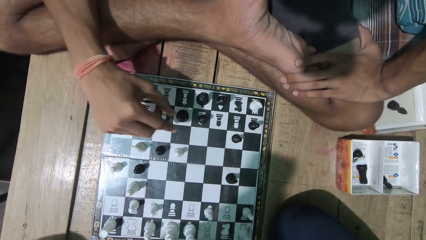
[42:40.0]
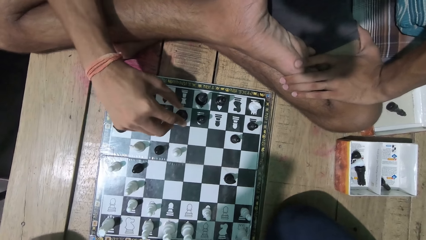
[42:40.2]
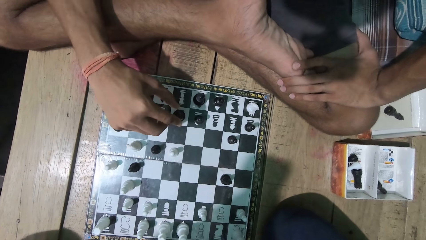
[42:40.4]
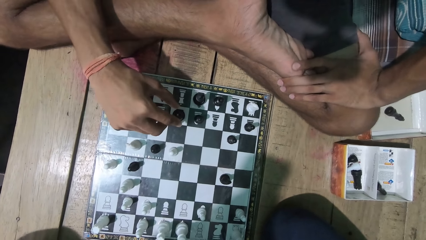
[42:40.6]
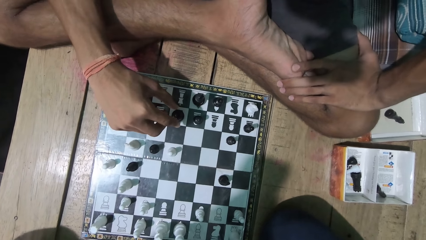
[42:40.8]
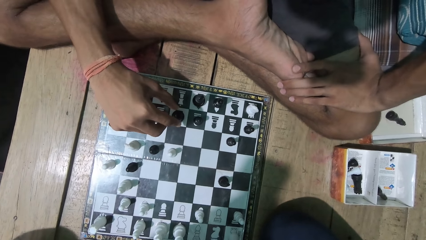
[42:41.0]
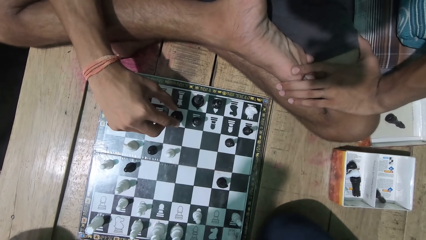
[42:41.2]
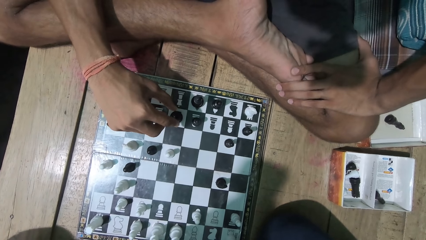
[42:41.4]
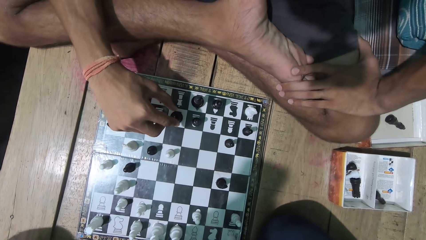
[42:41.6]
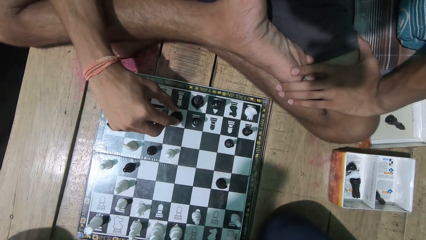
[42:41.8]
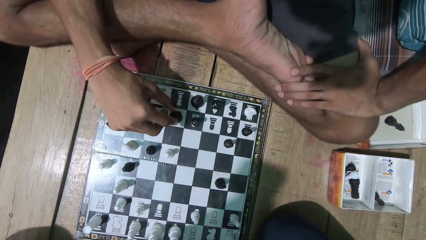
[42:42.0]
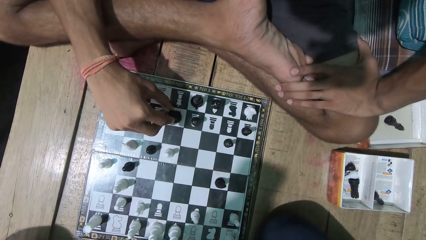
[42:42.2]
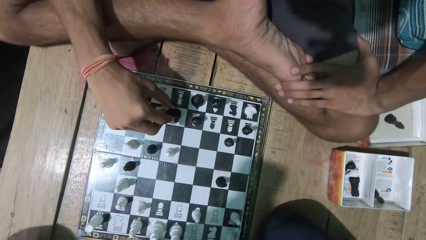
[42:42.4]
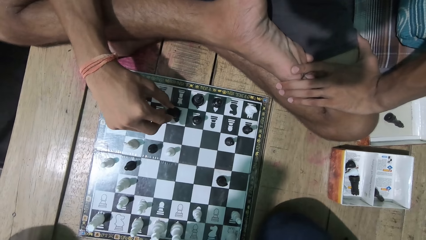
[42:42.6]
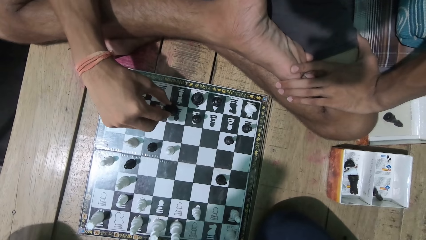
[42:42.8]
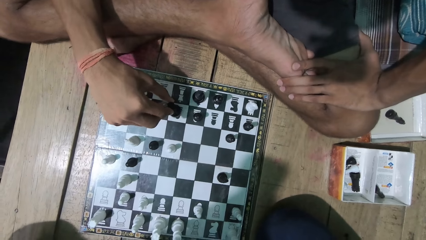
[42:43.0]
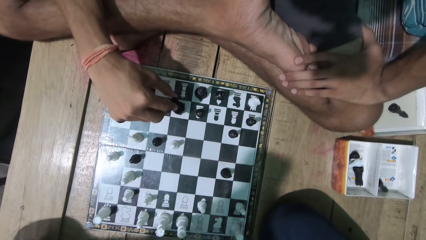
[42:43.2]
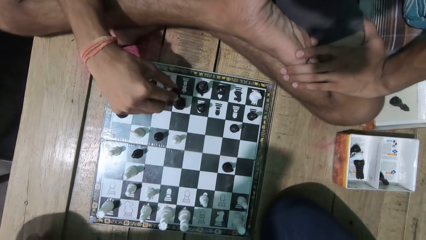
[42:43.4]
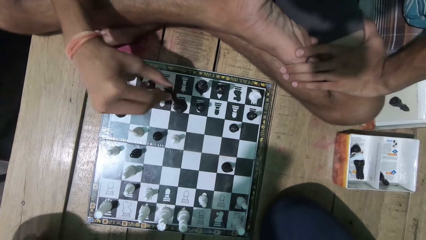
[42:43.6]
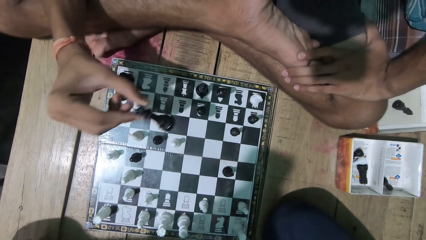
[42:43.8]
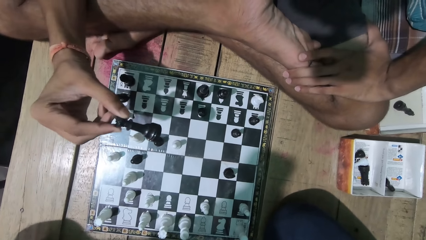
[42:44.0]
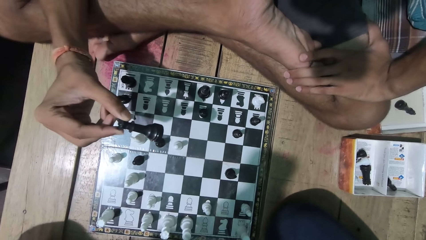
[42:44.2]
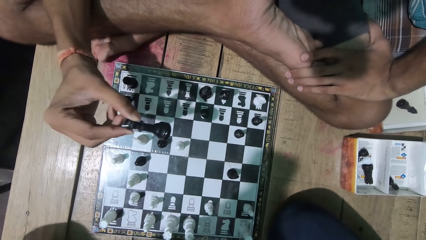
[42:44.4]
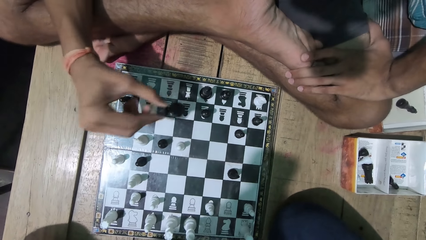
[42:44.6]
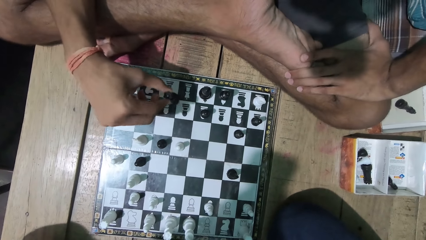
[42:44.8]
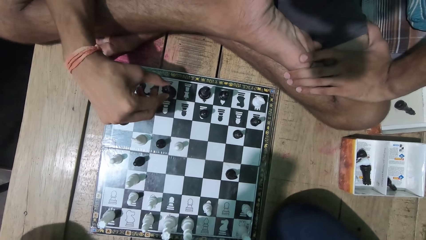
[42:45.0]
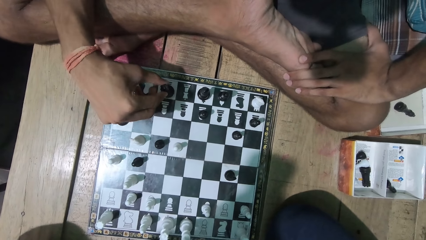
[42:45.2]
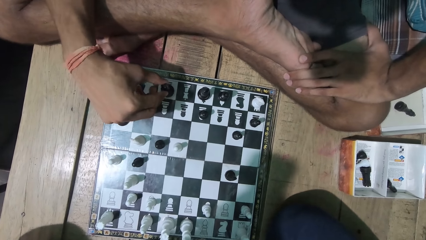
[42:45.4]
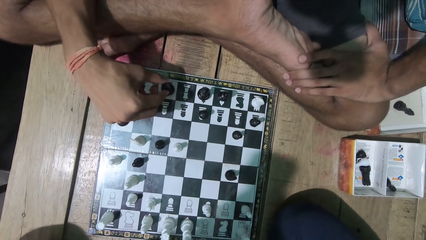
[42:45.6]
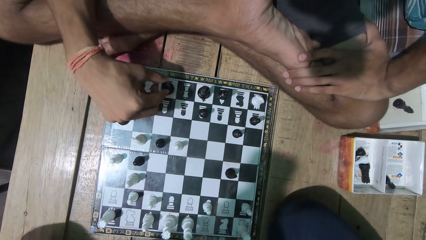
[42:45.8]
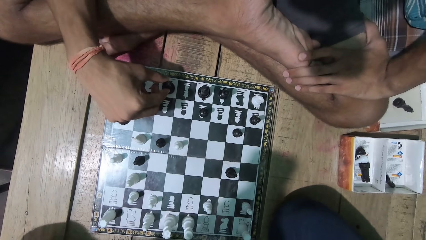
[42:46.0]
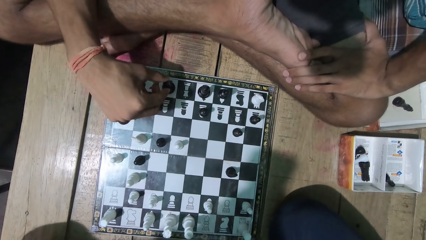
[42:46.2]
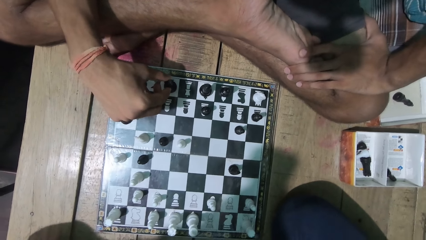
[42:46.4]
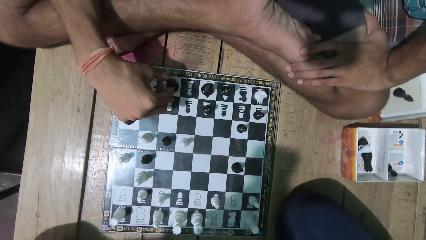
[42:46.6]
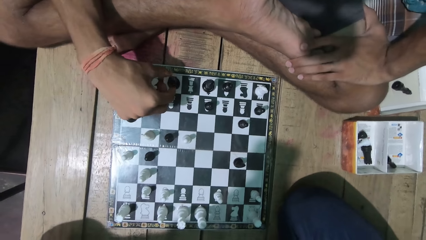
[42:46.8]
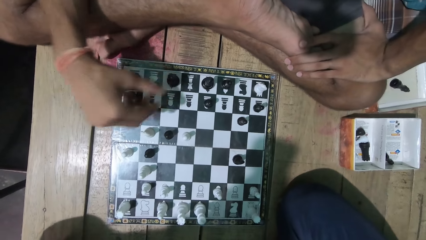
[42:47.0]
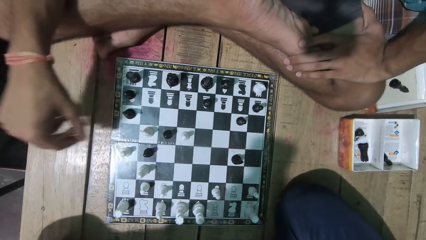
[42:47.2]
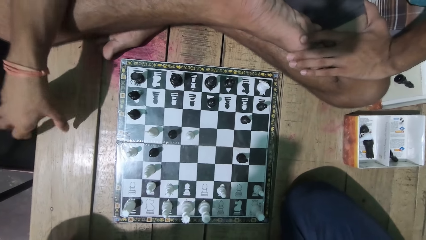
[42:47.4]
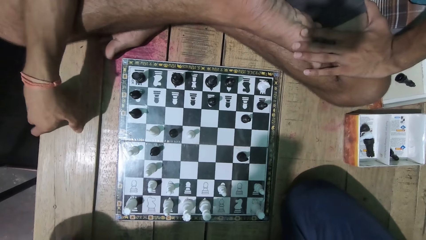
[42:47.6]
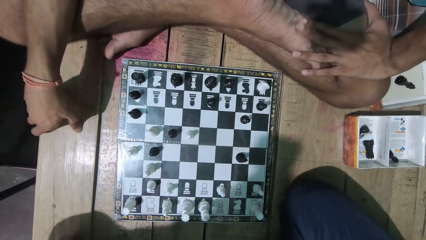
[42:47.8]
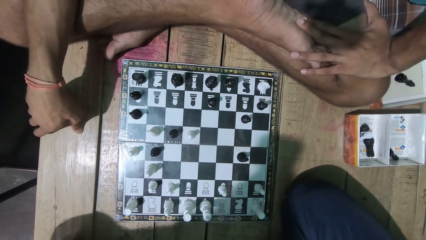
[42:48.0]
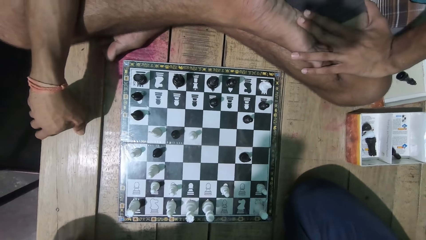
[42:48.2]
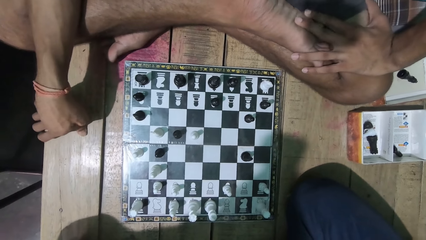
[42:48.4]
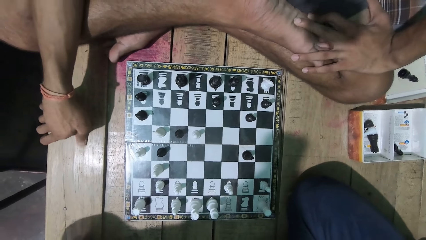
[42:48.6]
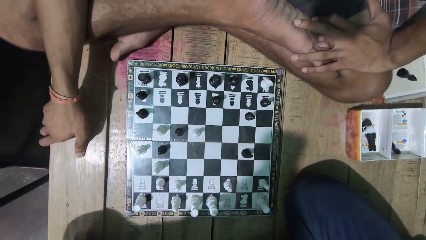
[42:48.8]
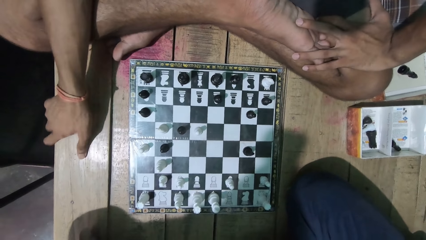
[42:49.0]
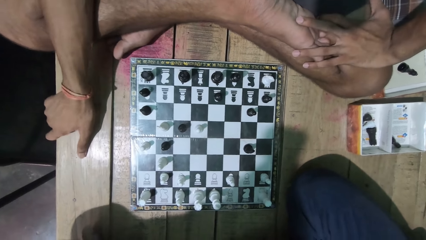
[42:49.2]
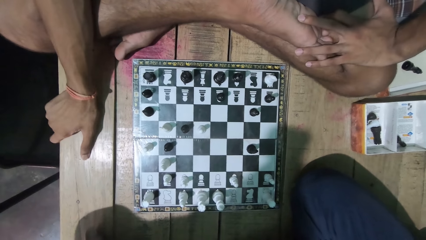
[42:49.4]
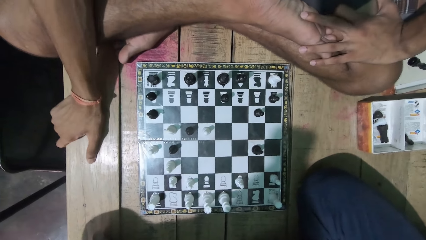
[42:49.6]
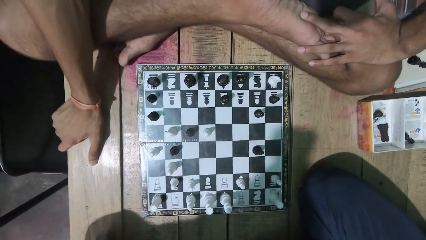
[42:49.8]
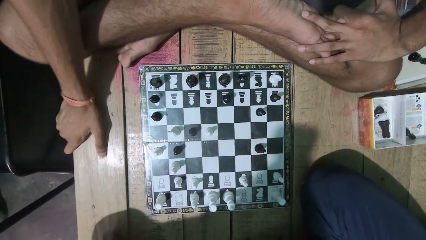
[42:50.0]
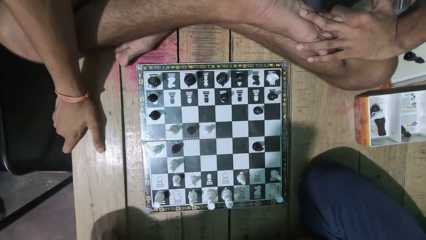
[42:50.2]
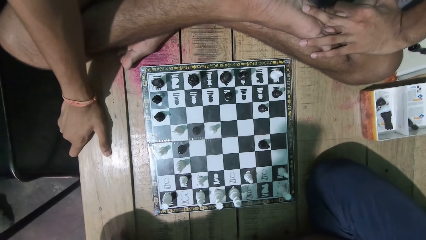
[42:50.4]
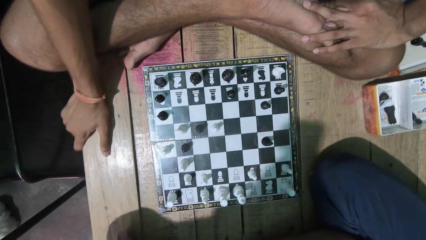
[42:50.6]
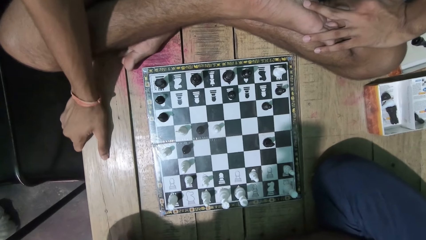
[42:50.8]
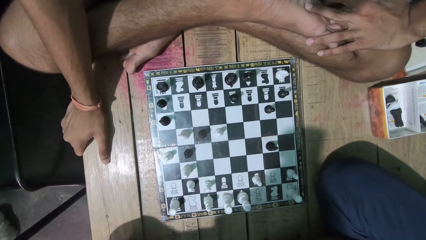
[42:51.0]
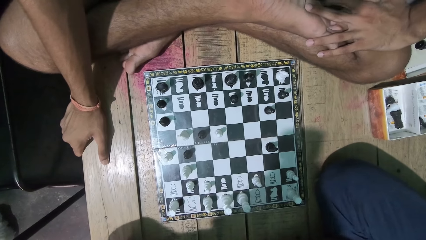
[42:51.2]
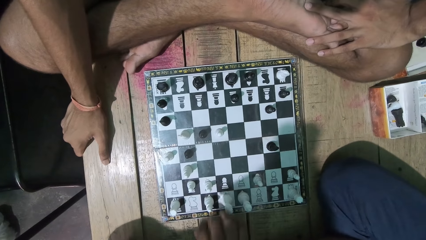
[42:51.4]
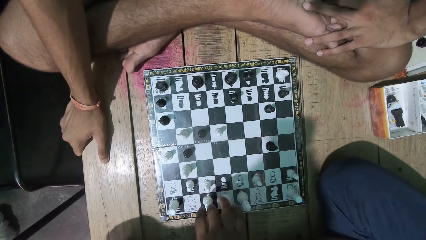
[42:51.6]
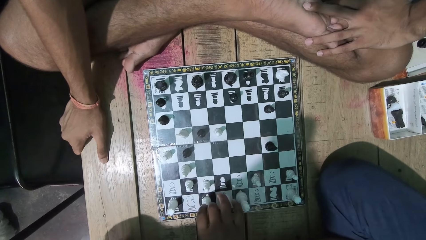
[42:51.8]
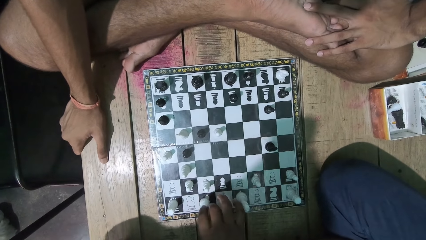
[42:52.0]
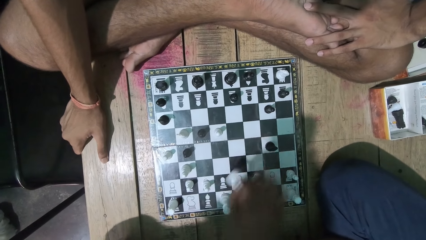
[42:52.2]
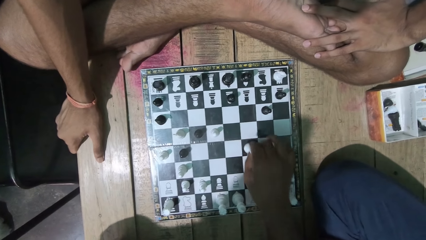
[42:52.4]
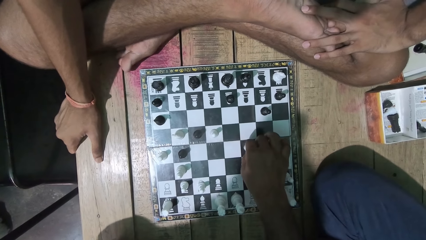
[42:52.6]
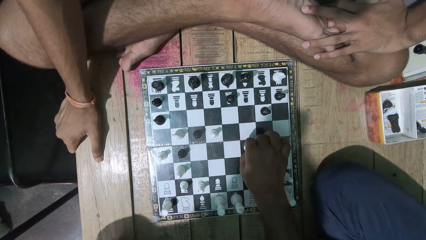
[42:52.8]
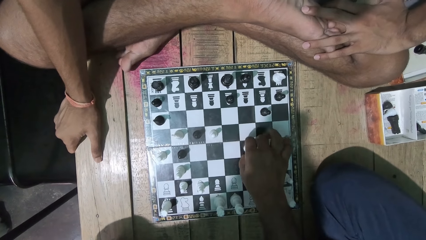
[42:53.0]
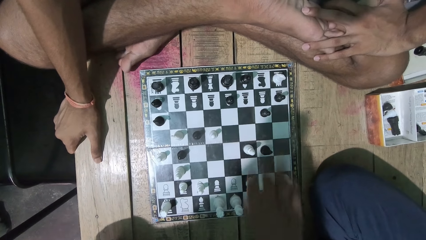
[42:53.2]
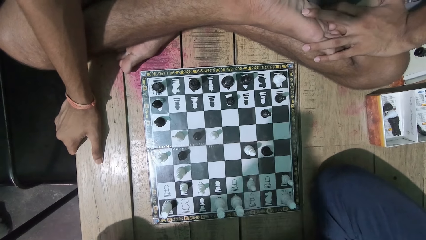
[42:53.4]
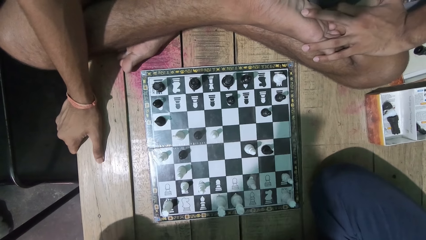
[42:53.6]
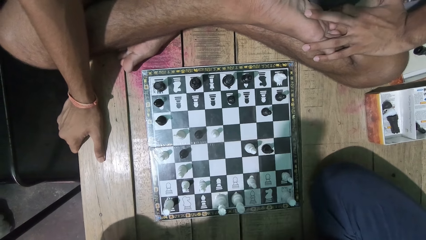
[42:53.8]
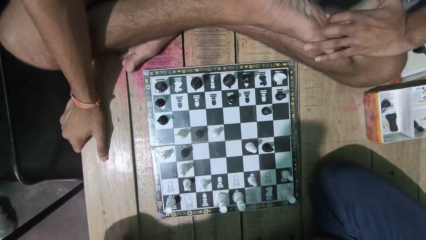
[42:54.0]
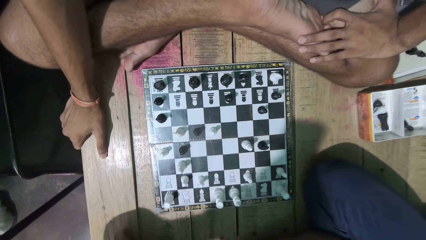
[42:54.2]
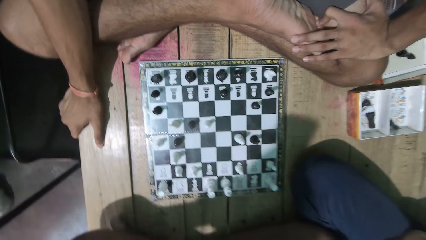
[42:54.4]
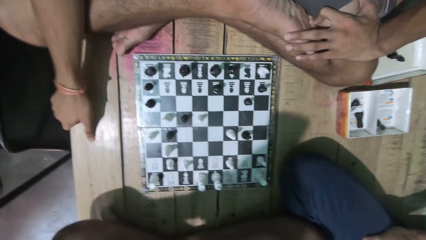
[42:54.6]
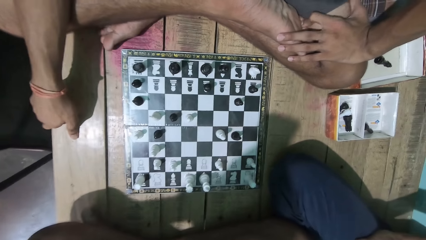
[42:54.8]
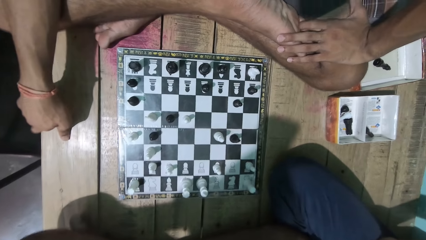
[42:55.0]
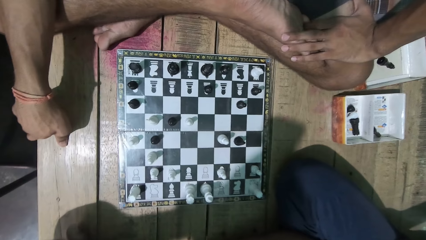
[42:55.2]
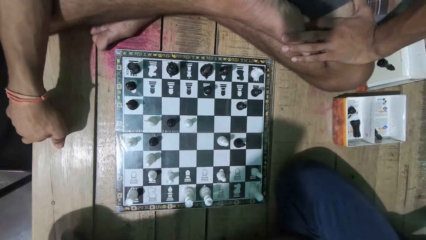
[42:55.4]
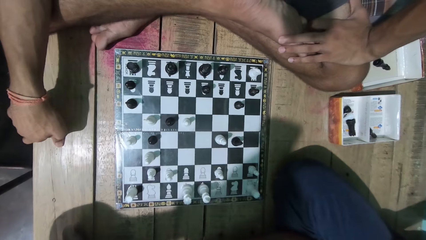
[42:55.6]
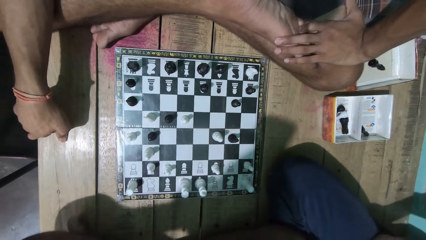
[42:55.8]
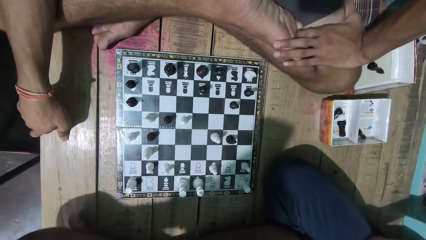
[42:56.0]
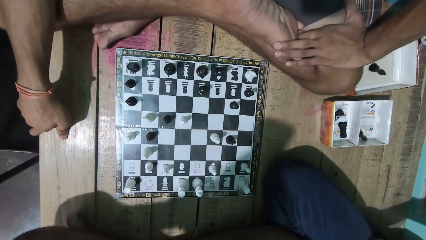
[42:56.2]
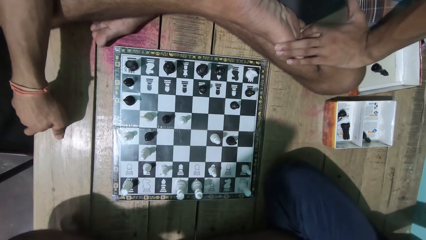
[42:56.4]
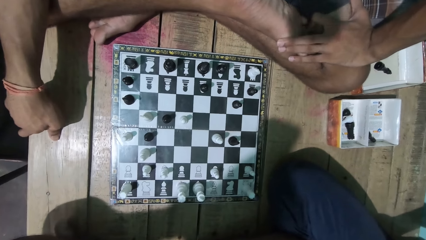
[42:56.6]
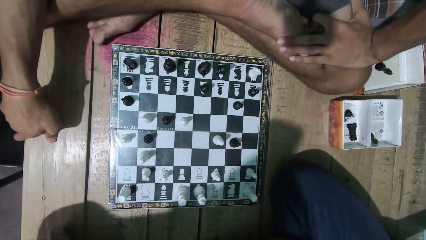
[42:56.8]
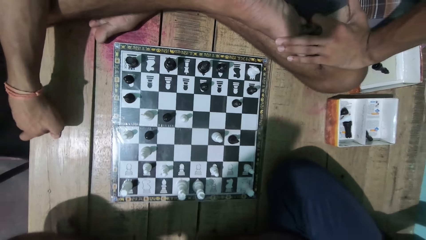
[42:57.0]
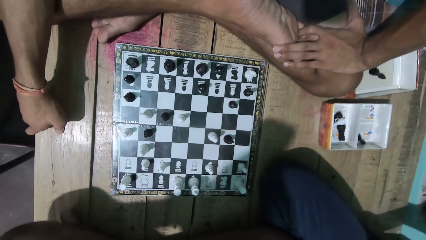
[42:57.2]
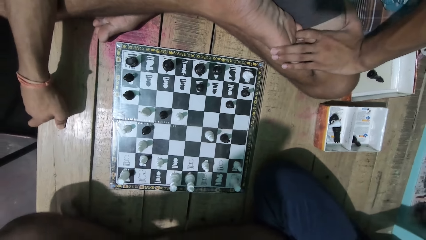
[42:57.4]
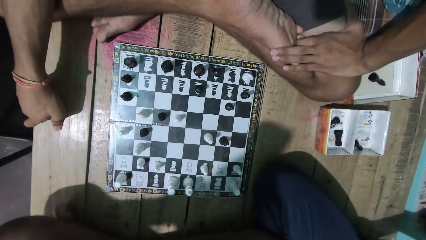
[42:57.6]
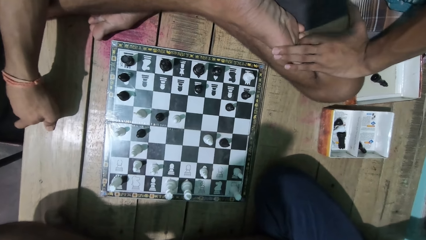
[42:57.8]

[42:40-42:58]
A man plays a chess game. The camera wearer plays the chess game. They look at the game with the man. They play the chess game. The man plays the chess game. The camera wearer looks at the game with the man.
